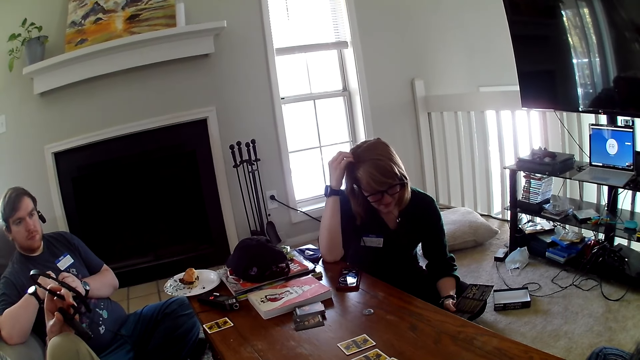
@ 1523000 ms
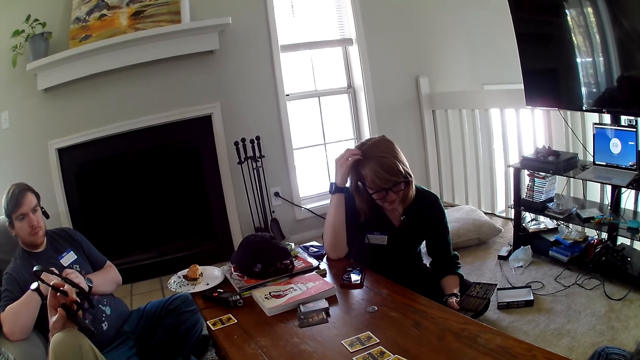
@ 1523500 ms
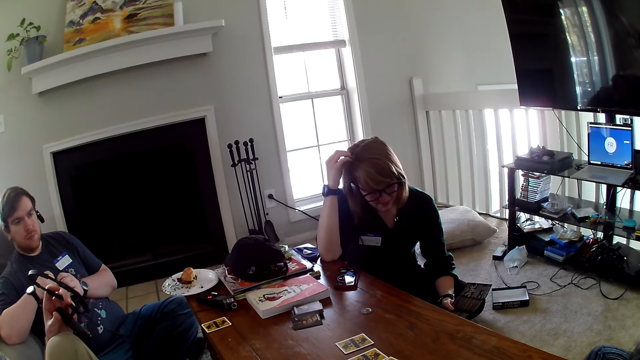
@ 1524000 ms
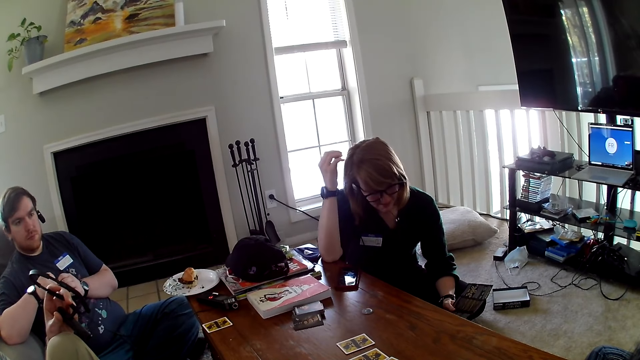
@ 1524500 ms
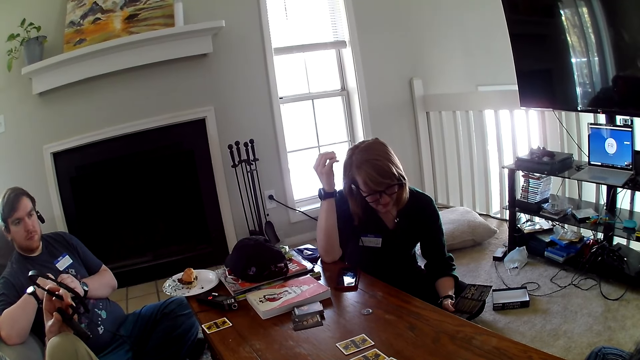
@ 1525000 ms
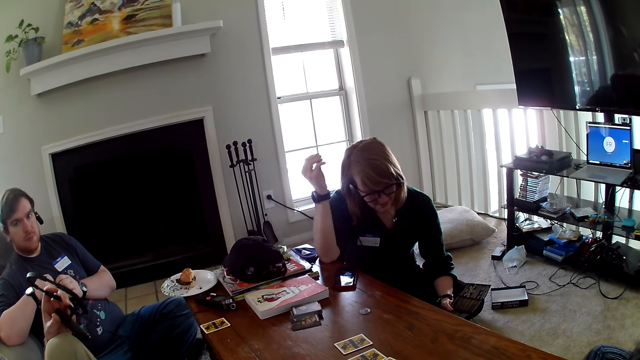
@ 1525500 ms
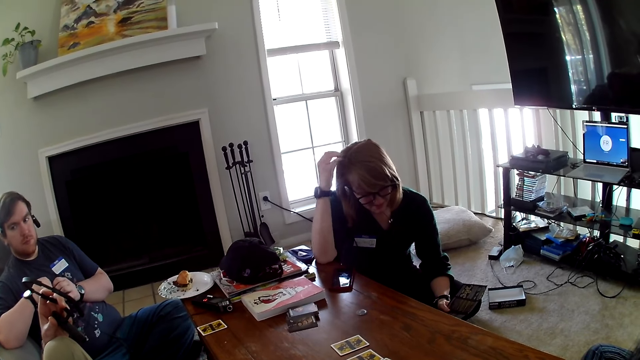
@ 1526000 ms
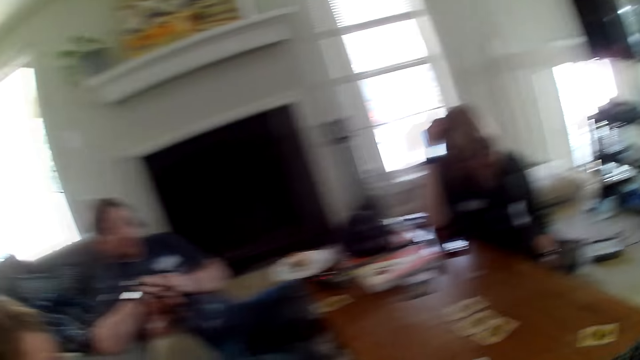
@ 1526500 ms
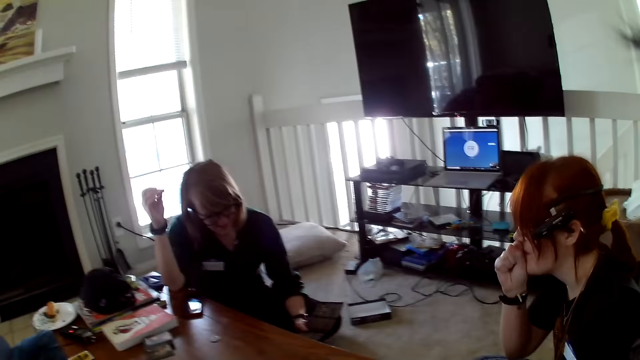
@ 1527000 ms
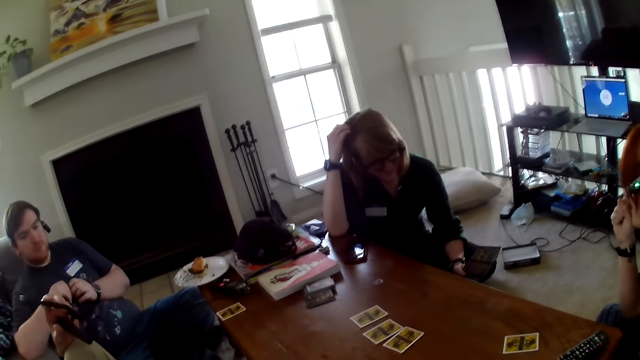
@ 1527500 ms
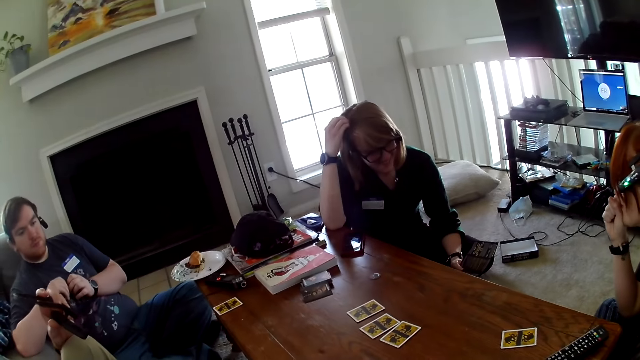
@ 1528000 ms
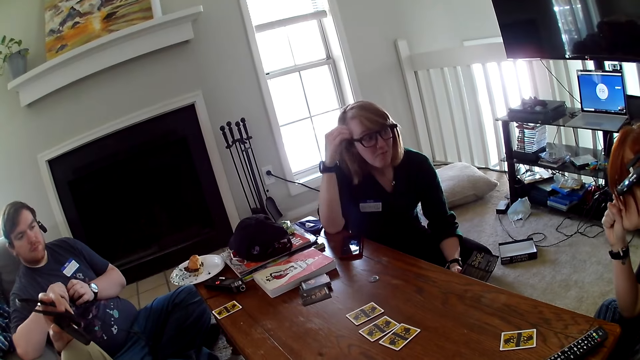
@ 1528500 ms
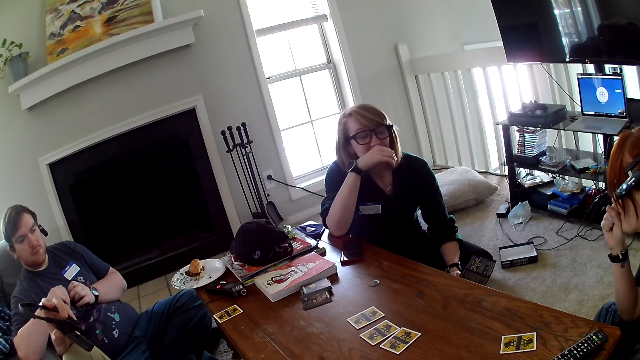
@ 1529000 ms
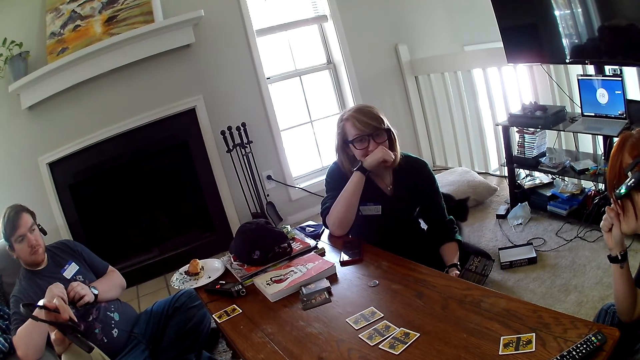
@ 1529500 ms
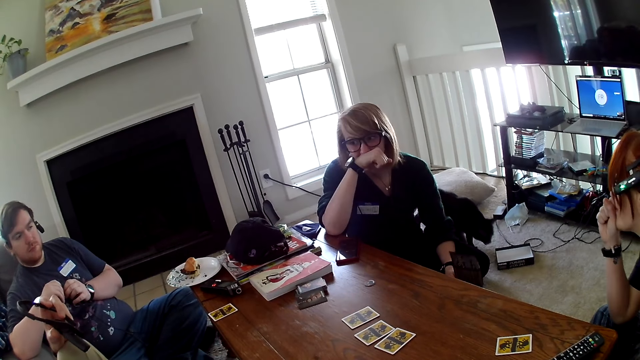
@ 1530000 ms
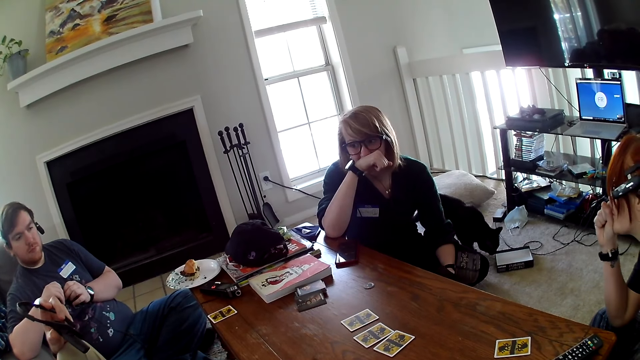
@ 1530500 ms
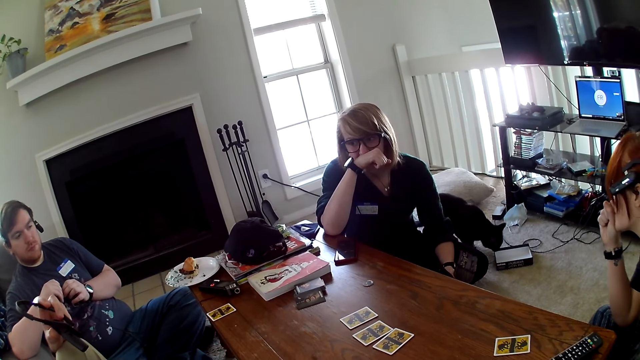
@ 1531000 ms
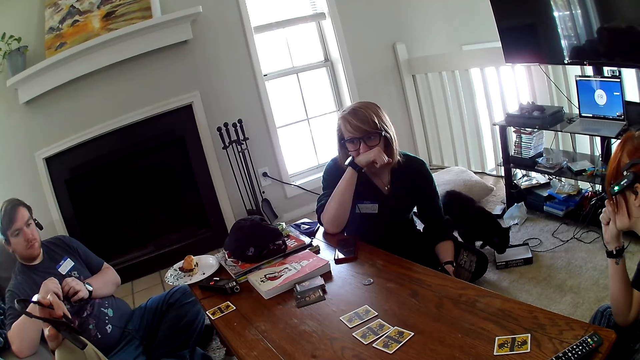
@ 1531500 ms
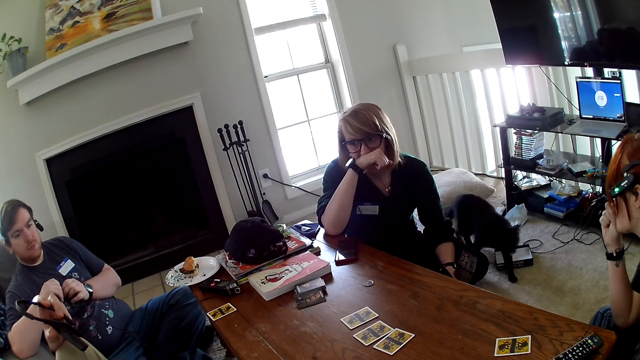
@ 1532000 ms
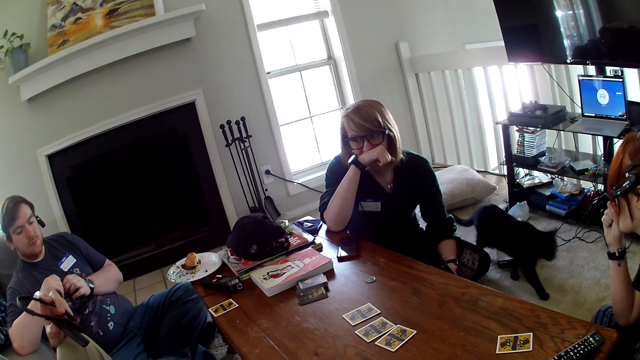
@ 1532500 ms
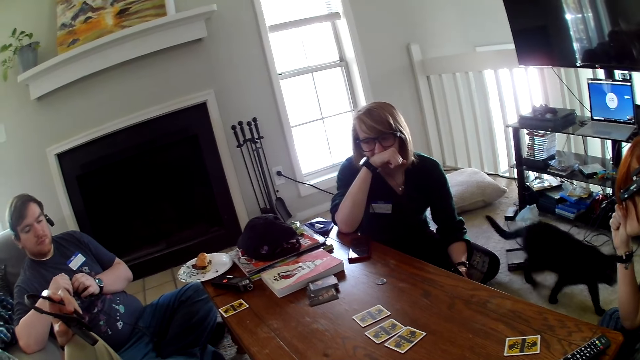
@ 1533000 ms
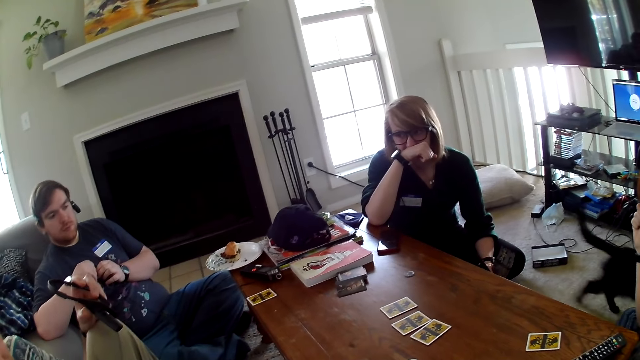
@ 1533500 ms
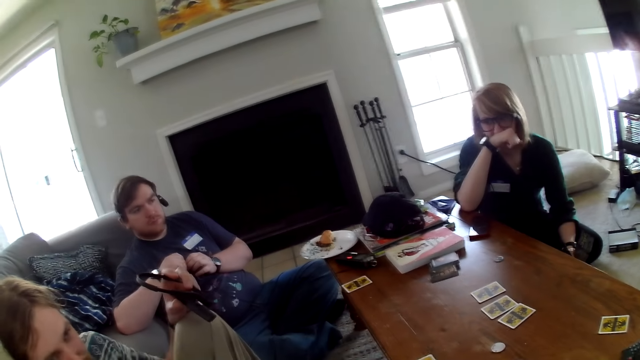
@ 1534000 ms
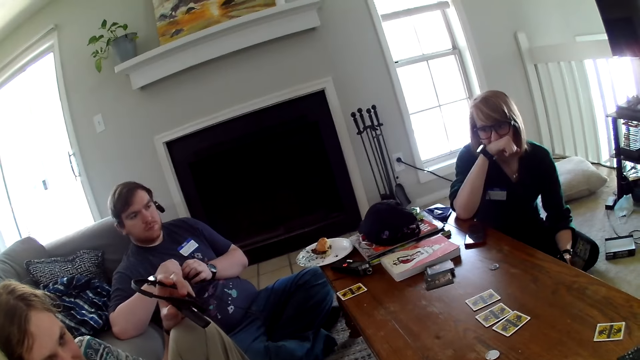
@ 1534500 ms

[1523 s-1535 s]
A woman moves the hand.

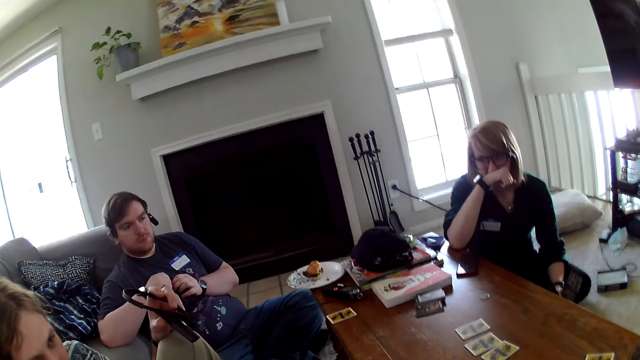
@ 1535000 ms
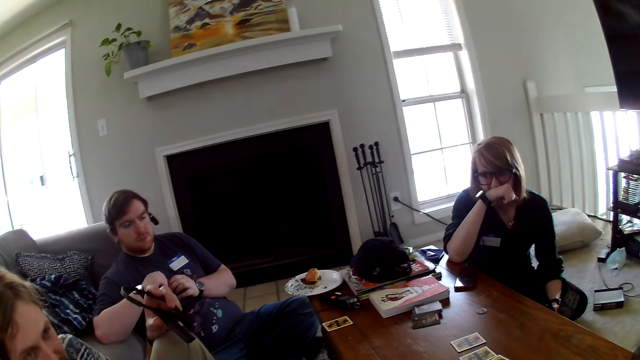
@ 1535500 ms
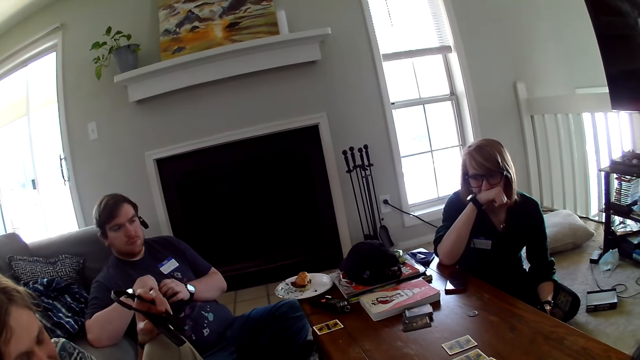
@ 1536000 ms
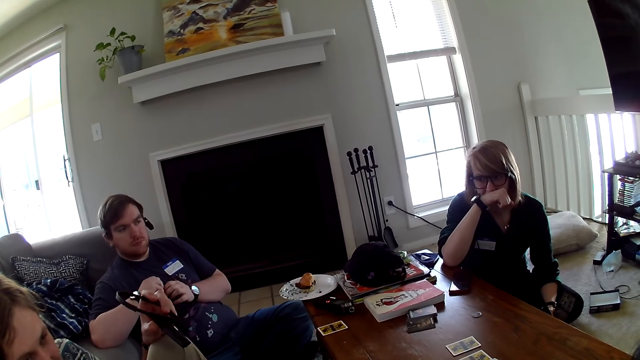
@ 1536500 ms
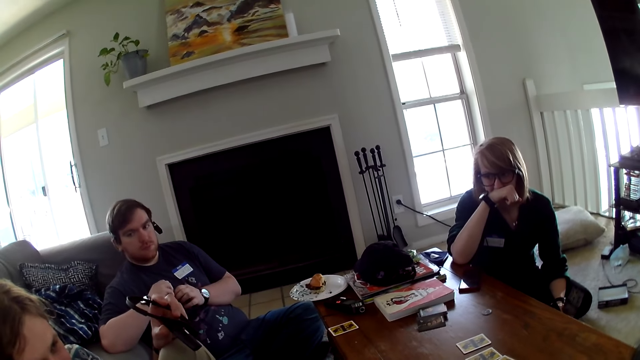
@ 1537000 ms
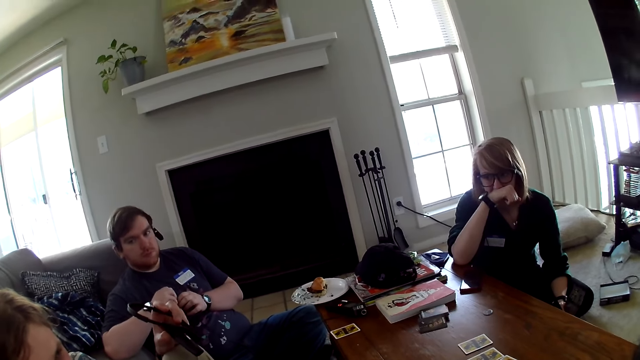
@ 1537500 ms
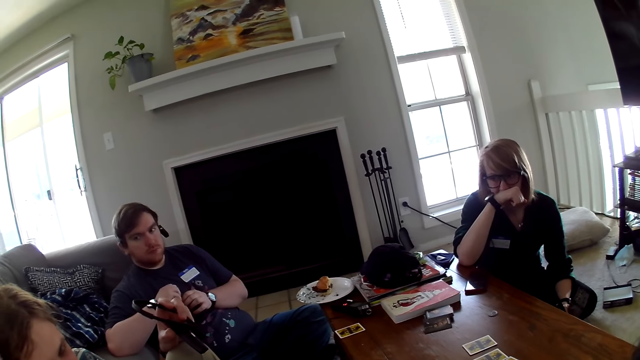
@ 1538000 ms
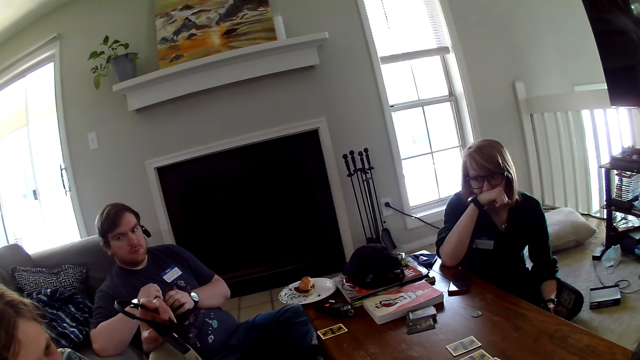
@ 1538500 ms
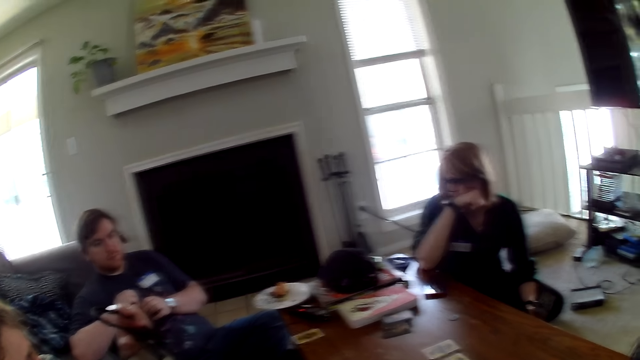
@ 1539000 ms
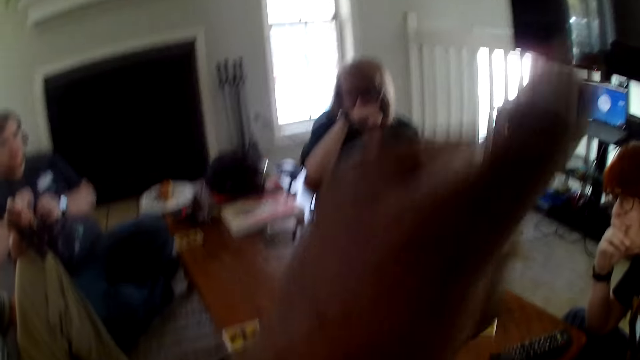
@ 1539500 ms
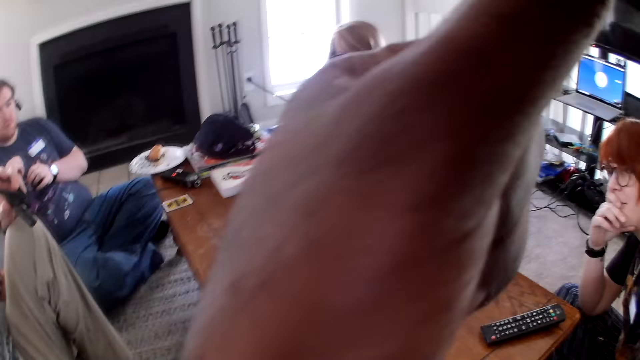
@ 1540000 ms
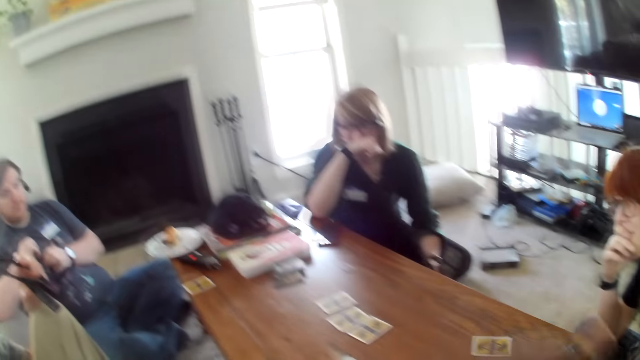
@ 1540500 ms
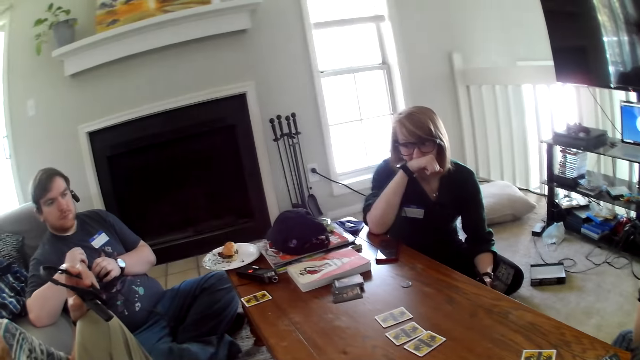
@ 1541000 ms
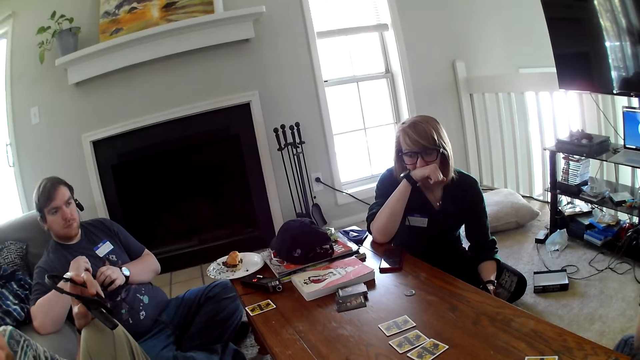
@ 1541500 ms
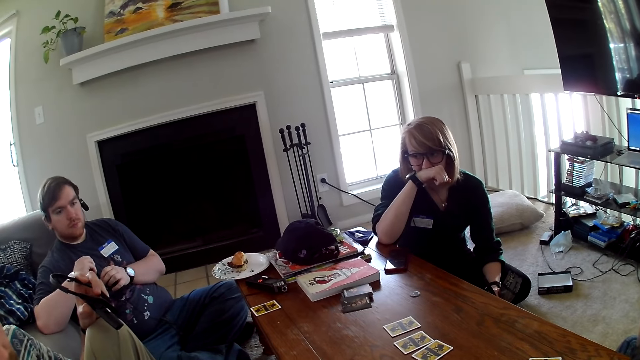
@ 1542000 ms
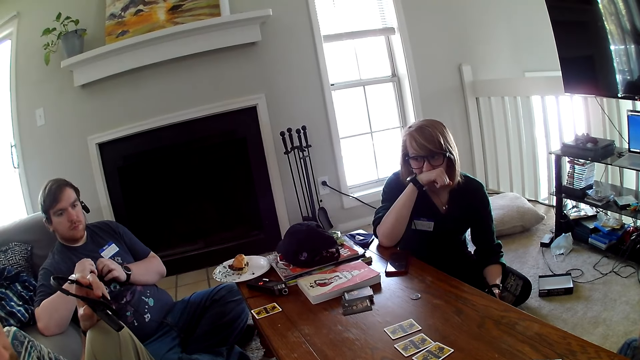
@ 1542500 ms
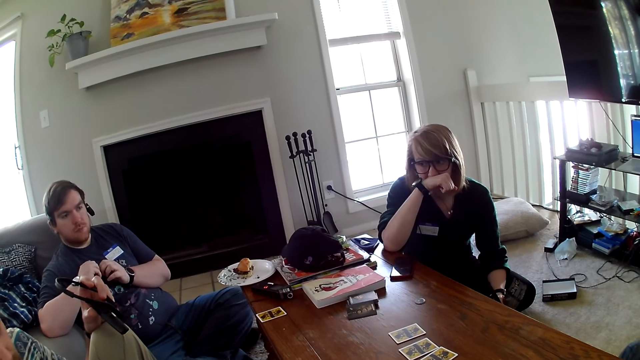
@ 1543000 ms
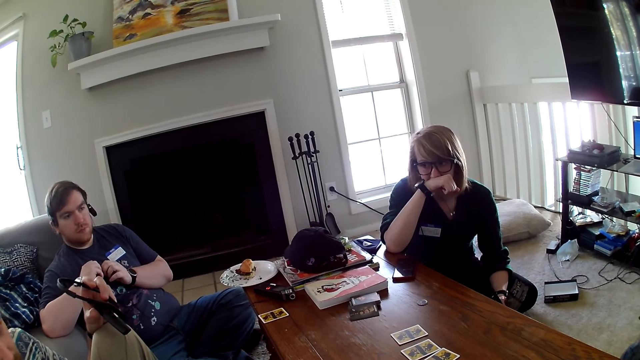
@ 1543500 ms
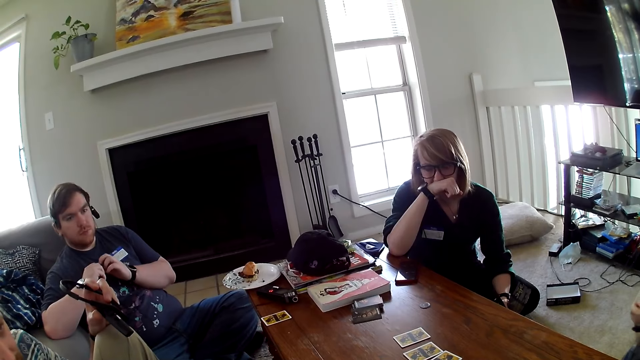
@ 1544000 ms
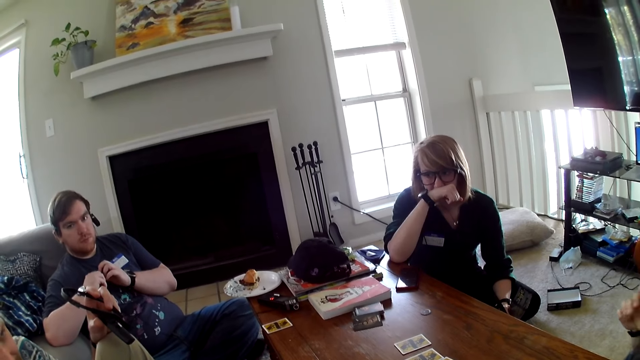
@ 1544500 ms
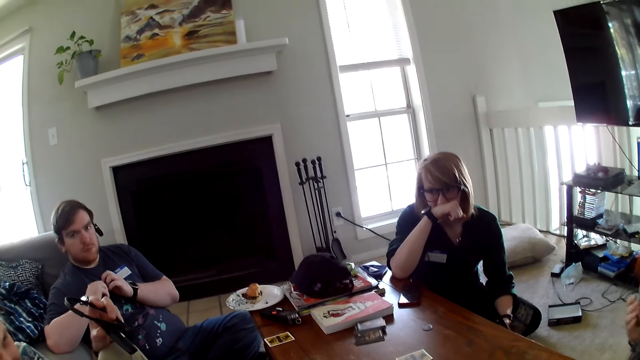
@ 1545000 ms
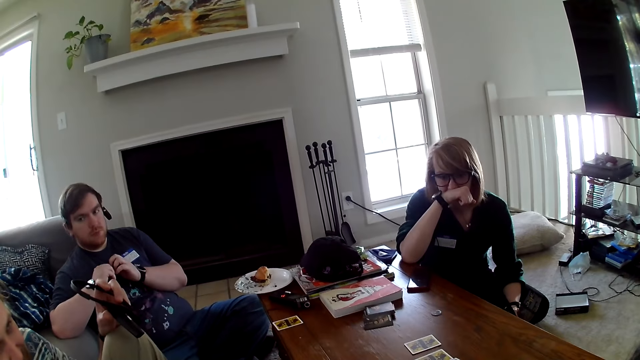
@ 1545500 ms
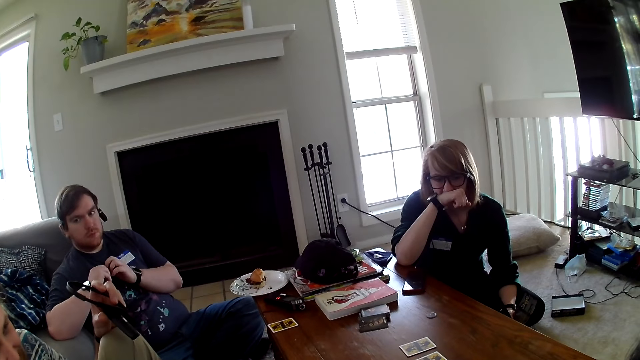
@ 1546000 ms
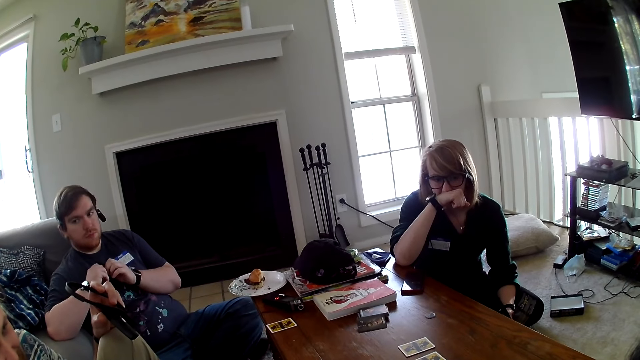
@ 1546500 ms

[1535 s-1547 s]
The camera wearer moves the hands. They lift the hand.
